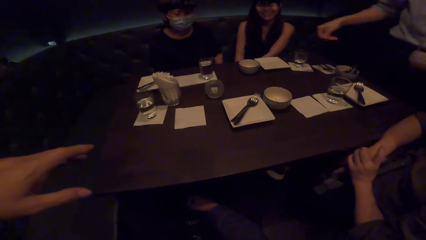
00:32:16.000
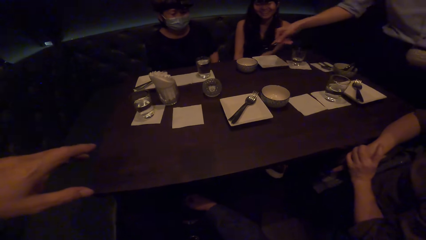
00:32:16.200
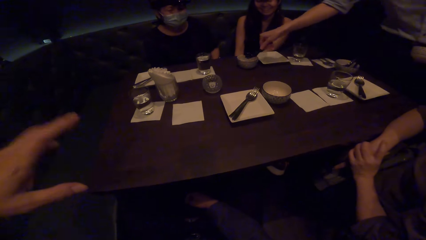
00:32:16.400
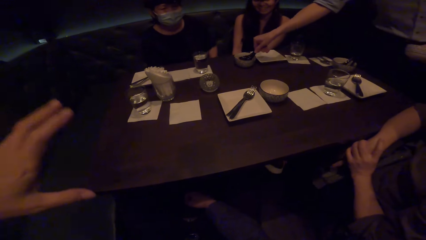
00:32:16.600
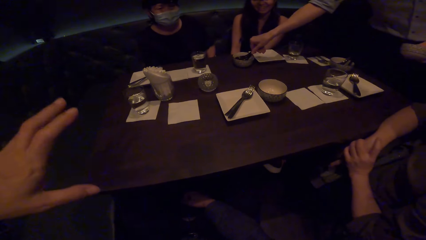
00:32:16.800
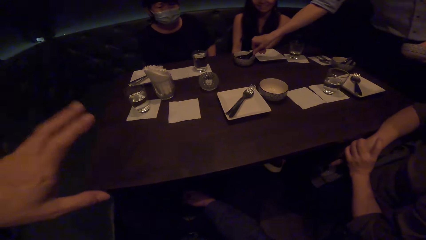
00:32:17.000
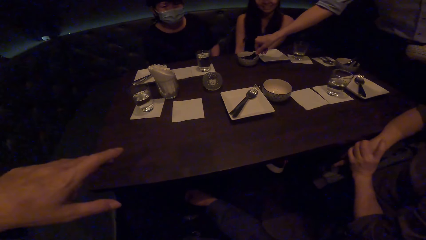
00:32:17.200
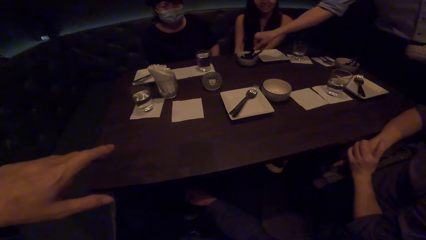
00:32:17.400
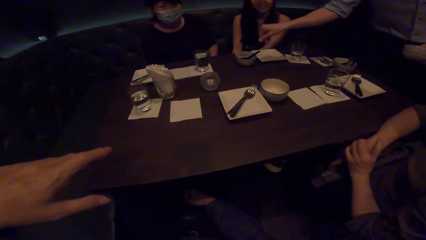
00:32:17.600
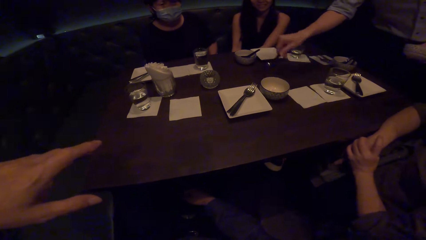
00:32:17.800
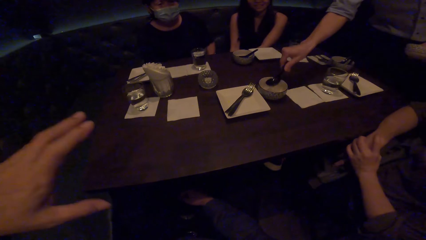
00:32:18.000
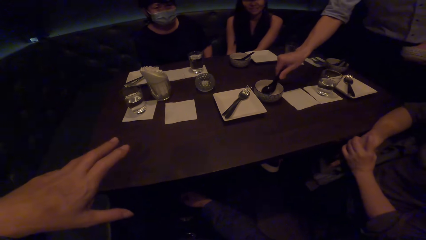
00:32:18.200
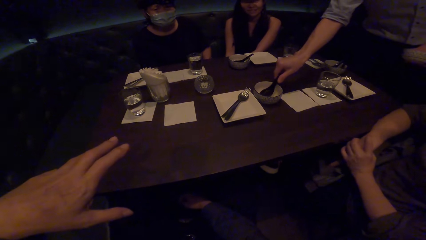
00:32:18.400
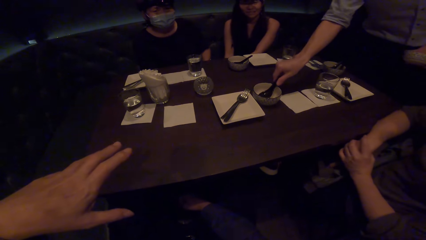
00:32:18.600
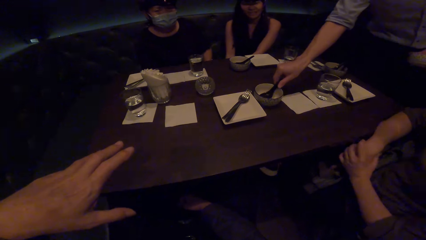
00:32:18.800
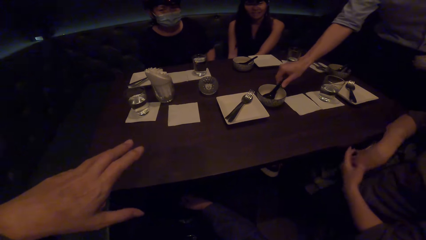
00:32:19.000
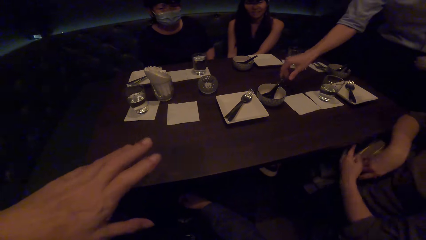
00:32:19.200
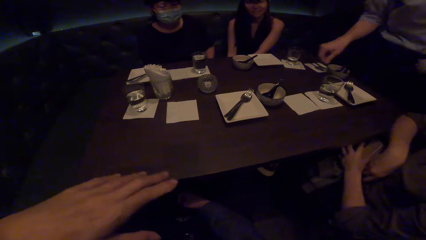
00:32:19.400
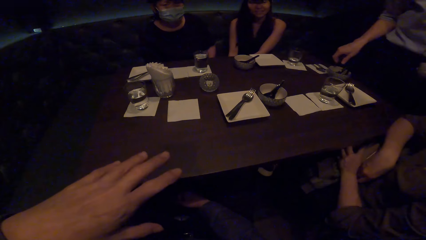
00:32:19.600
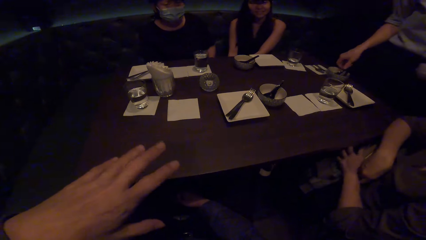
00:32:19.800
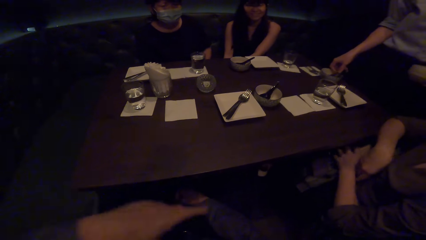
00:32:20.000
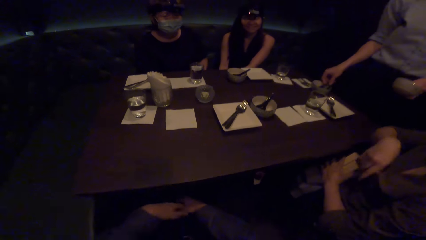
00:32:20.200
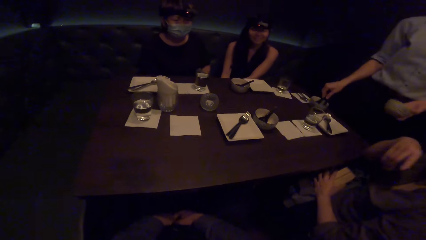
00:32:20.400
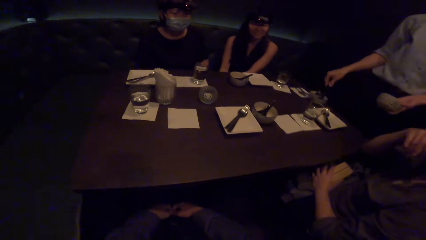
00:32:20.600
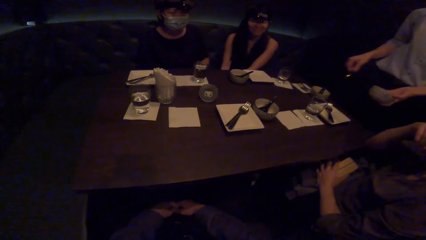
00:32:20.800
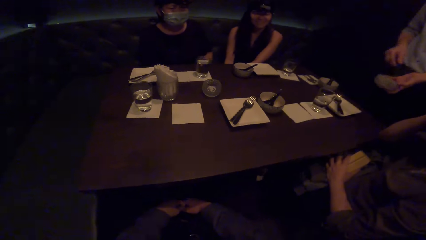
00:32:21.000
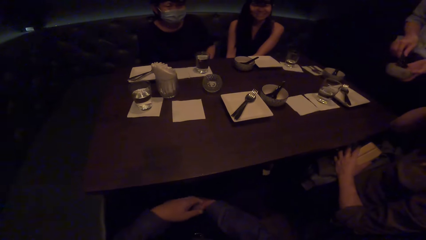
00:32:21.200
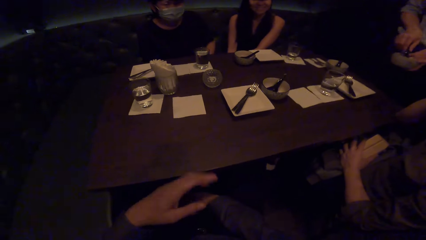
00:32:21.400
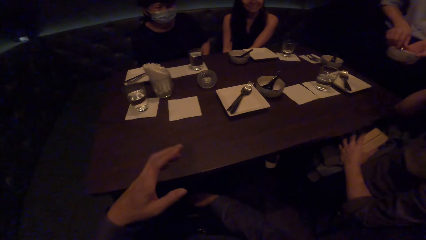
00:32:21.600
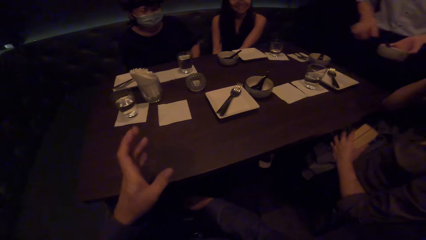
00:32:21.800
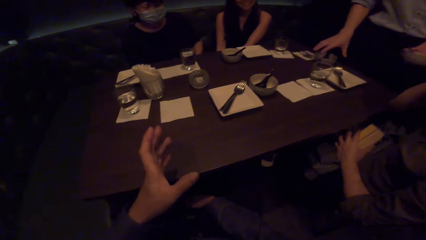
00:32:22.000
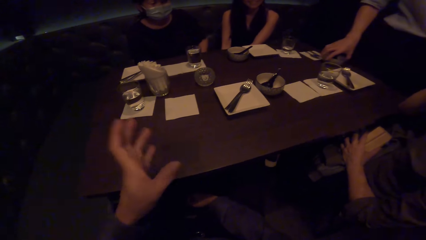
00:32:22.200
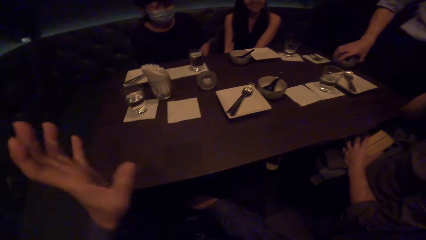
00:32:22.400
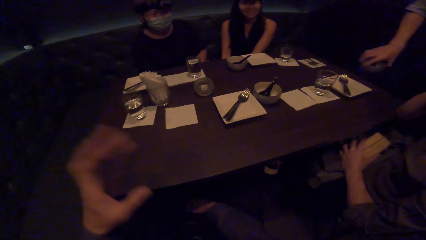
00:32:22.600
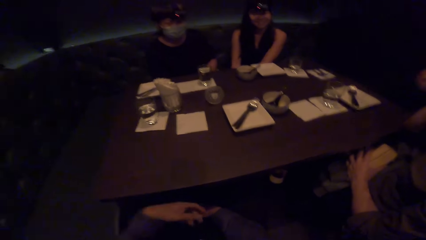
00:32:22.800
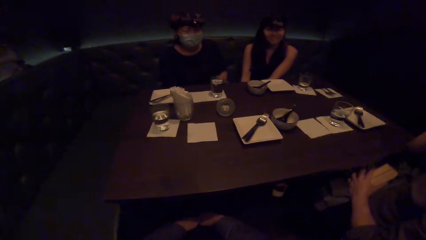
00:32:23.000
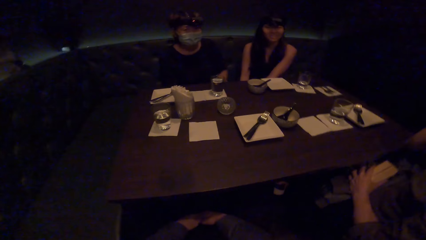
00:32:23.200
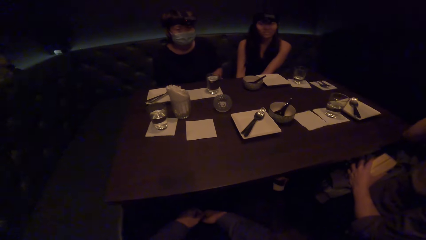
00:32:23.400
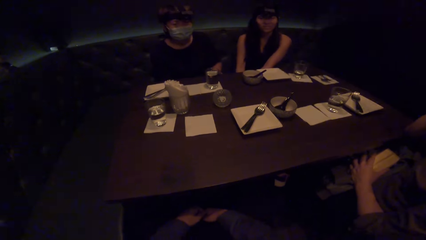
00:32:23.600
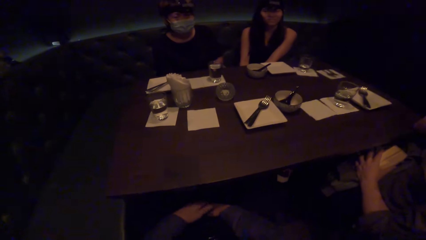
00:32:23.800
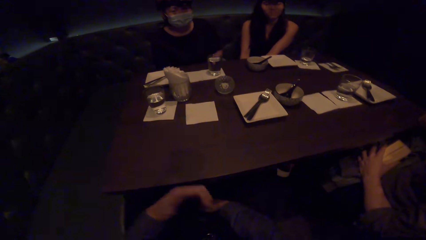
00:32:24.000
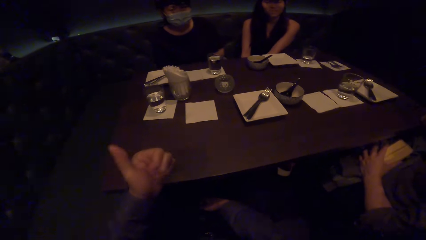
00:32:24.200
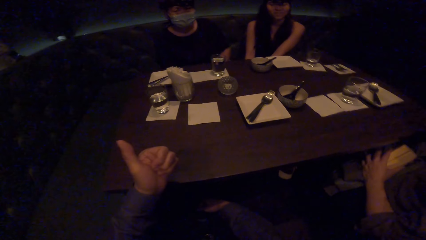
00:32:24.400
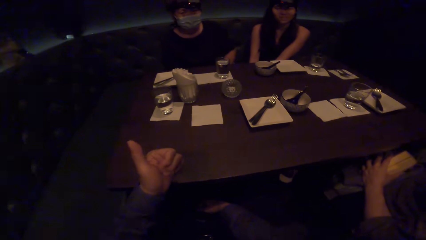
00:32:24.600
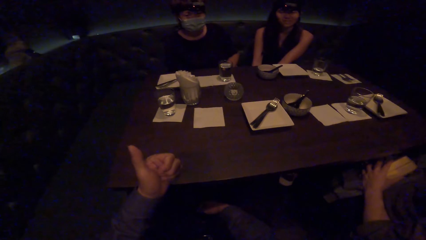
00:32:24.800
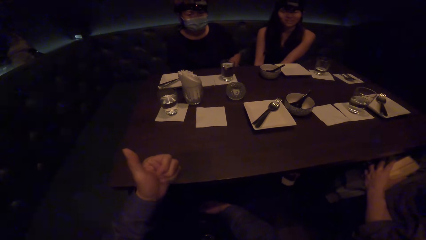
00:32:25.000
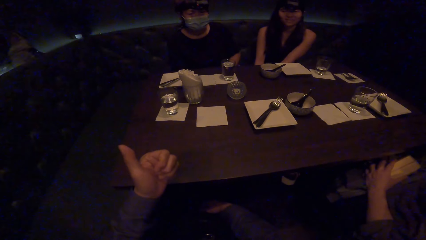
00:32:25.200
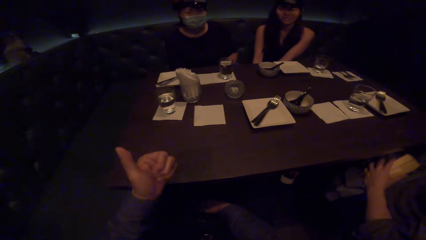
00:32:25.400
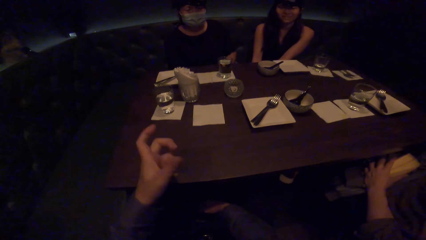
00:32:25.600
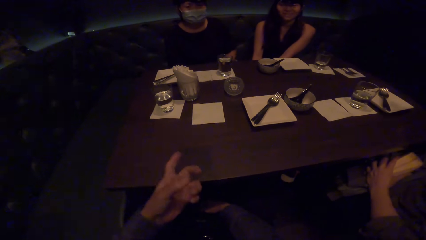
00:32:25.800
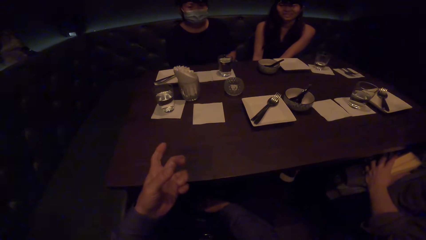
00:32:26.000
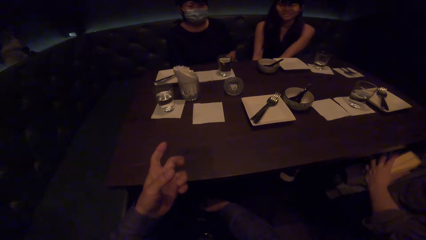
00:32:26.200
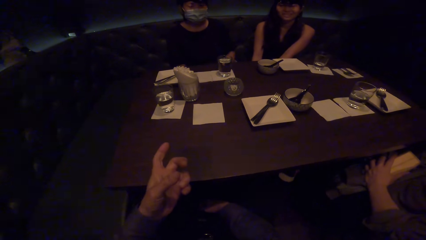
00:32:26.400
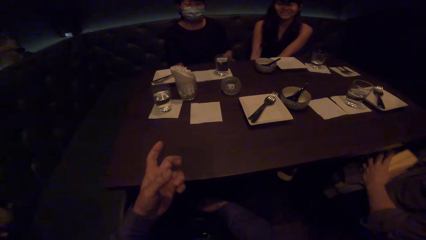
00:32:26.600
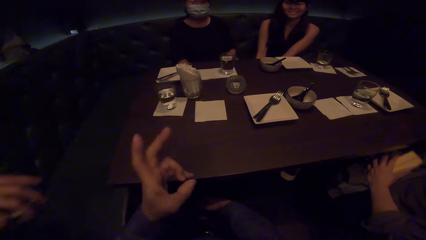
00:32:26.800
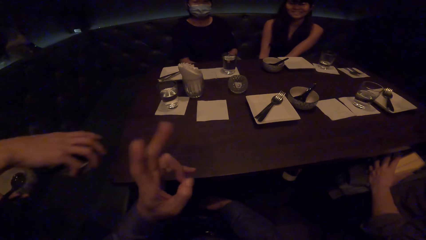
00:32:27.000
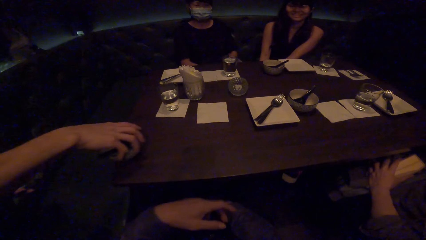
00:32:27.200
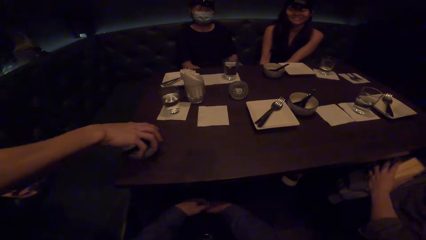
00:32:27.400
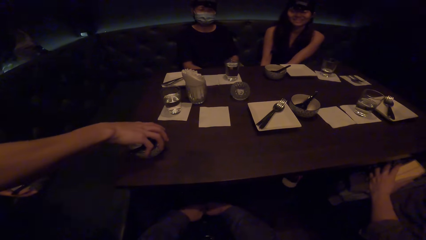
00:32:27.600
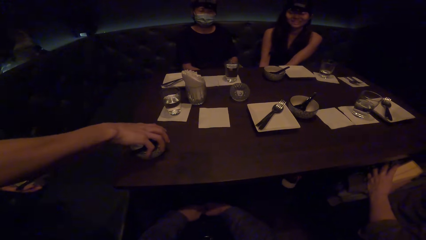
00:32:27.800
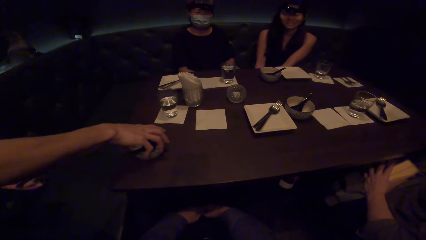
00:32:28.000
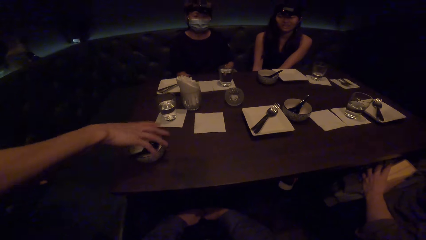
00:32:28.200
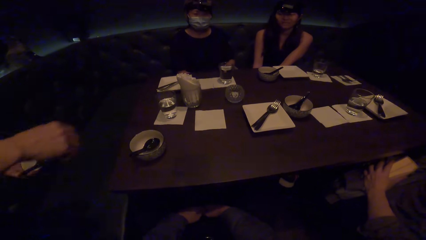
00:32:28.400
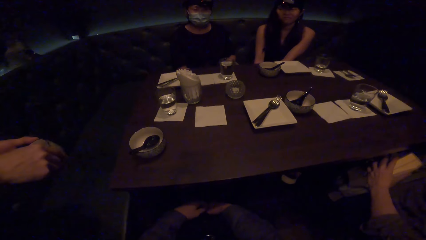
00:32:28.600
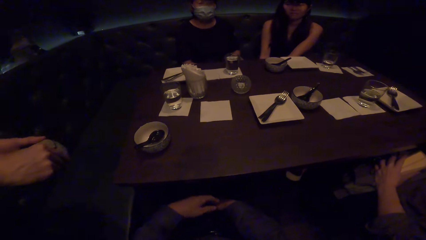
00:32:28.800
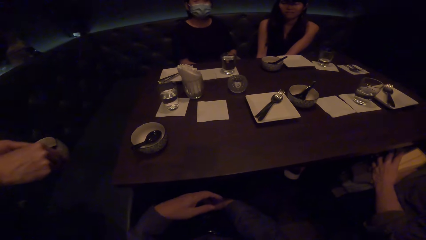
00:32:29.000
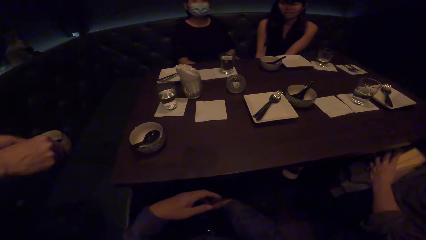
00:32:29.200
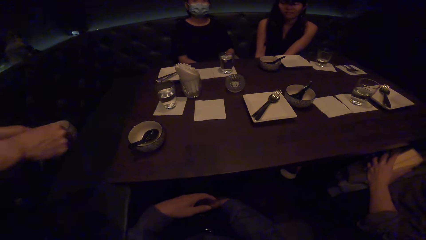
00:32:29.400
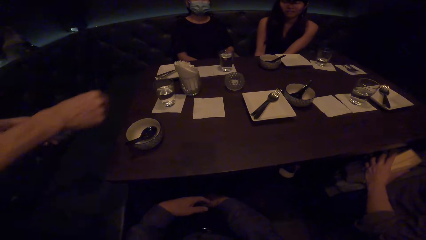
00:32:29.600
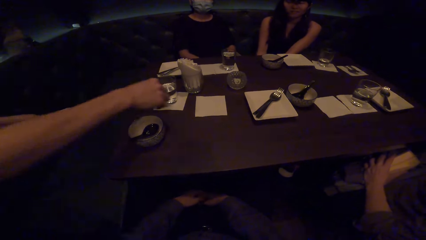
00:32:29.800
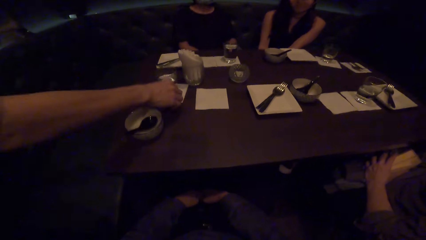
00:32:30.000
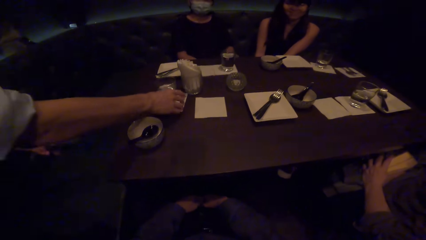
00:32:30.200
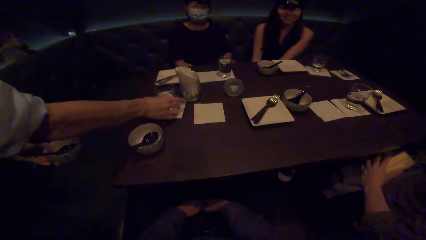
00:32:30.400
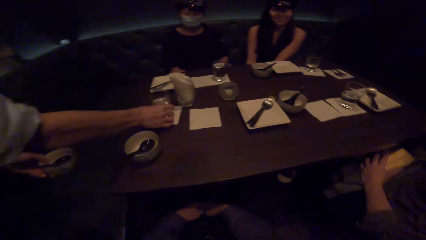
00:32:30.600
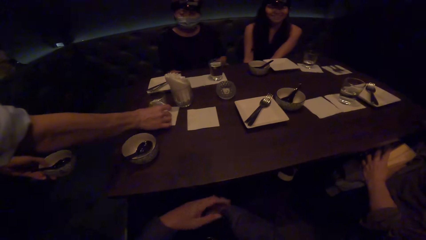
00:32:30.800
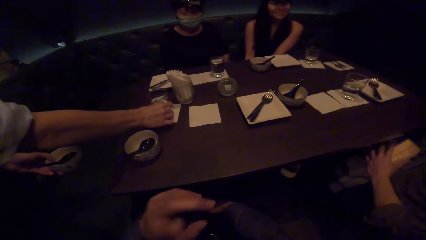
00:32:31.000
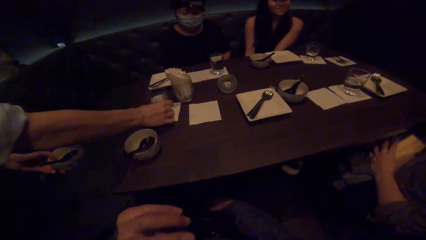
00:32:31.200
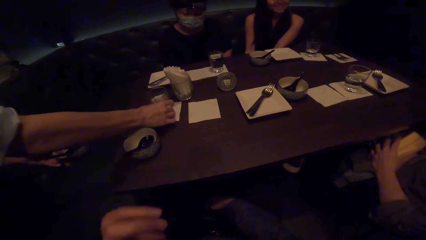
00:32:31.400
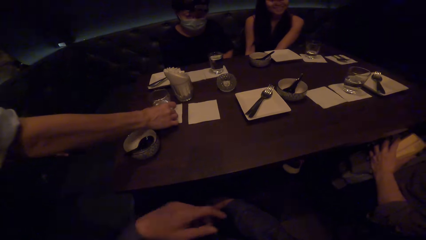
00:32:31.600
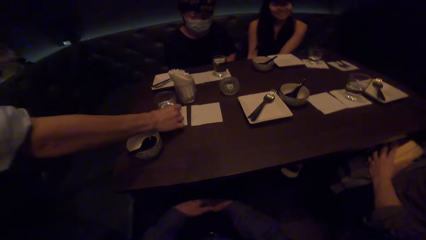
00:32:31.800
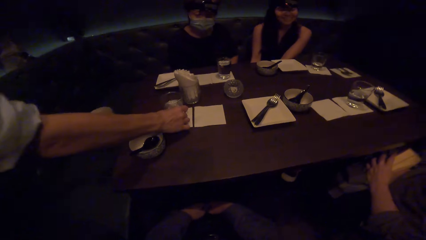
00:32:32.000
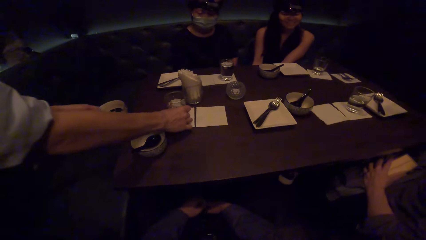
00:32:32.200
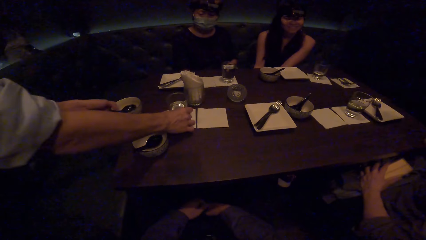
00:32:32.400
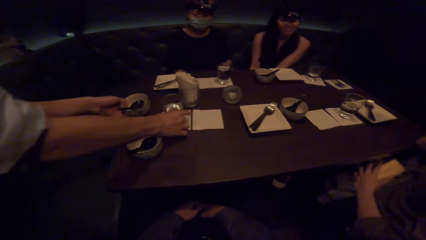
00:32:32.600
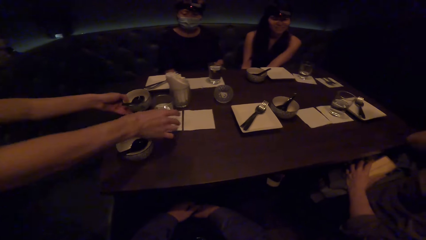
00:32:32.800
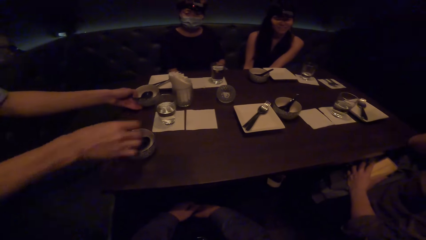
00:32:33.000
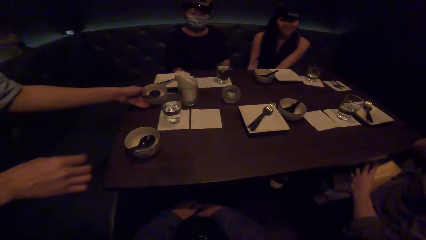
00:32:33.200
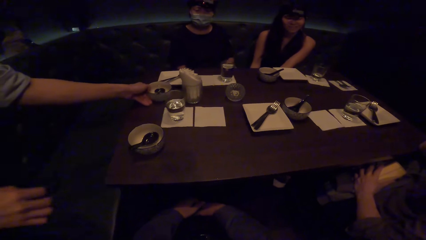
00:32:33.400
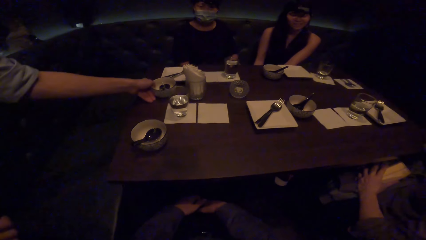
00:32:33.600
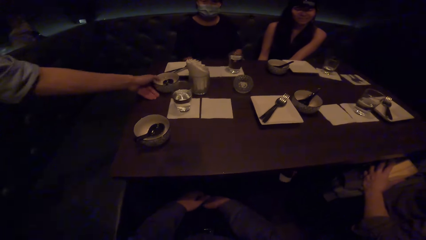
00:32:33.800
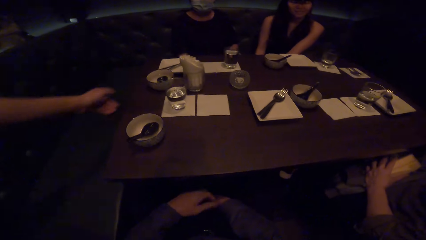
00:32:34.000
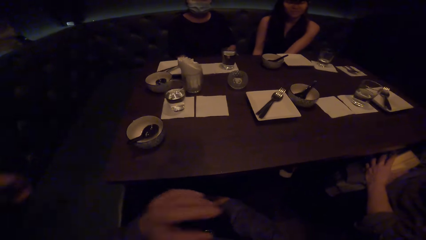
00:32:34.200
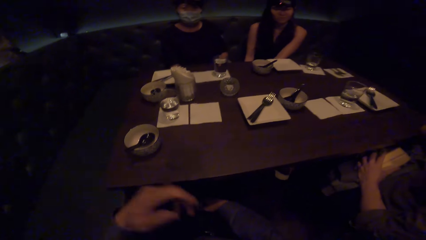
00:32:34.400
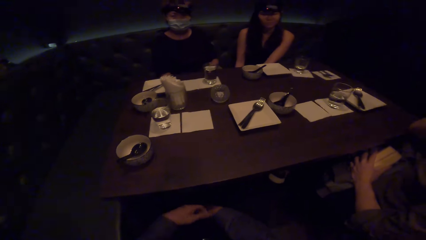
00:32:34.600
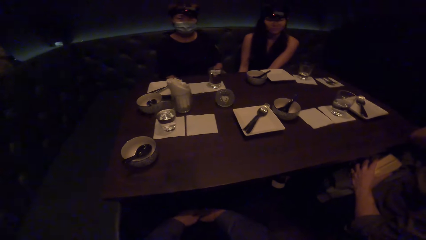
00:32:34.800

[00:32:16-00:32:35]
A man puts a spoon in a bowl. The man walks. The camera wearer moves hands. The man puts the bowl down, moves a glass and puts the bowl down.
